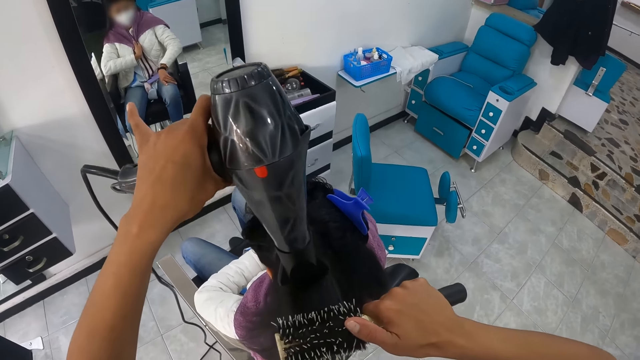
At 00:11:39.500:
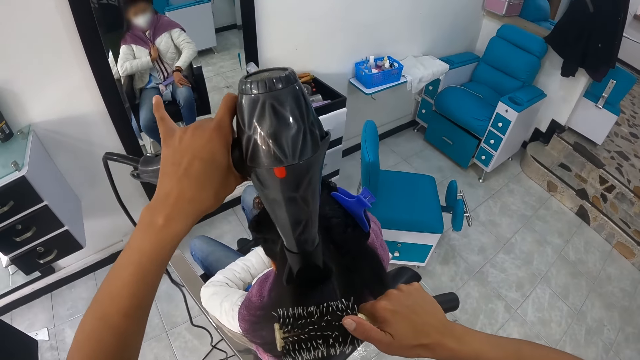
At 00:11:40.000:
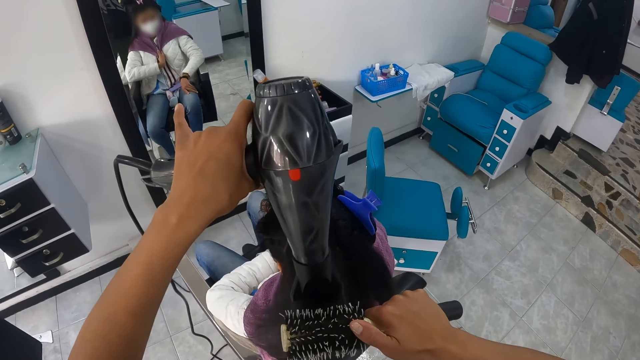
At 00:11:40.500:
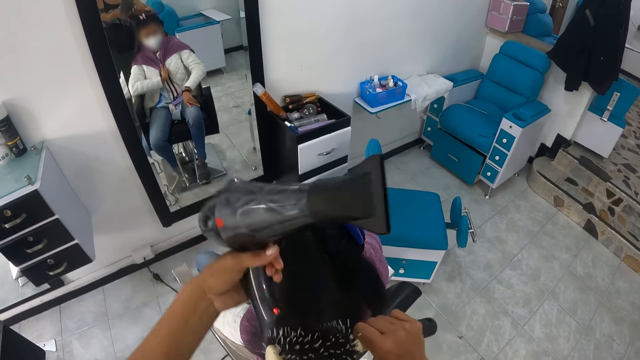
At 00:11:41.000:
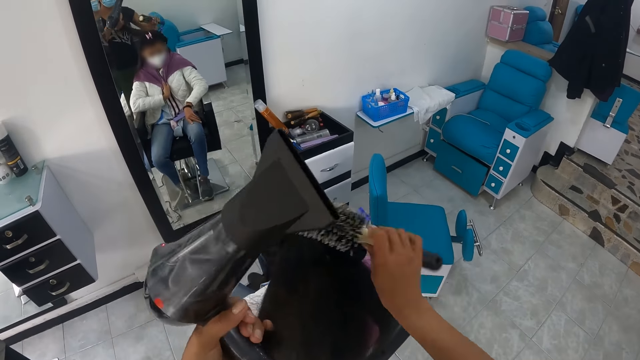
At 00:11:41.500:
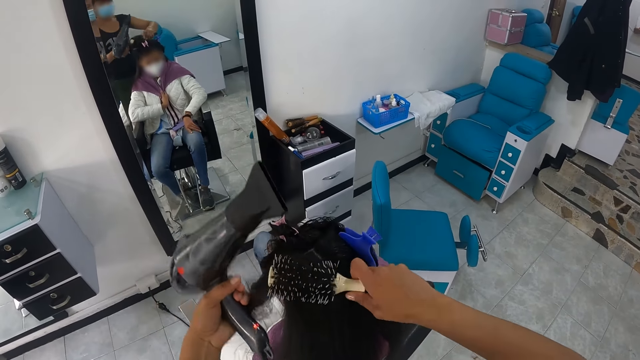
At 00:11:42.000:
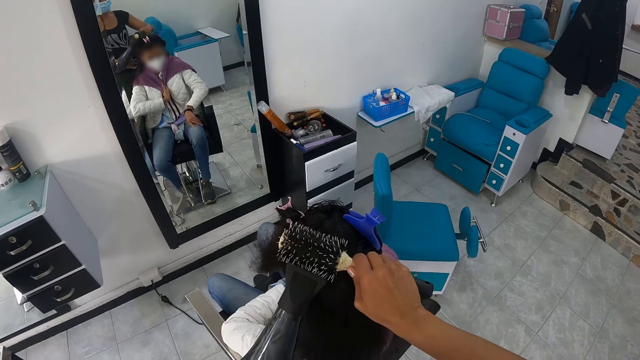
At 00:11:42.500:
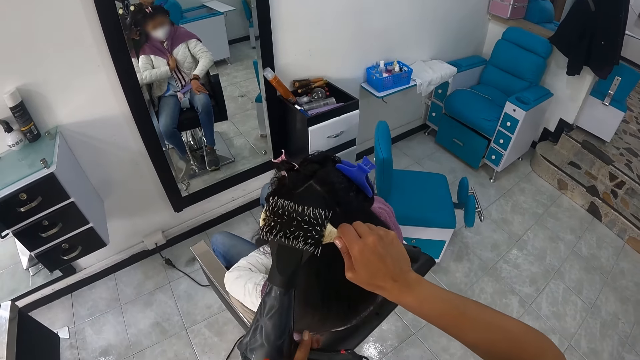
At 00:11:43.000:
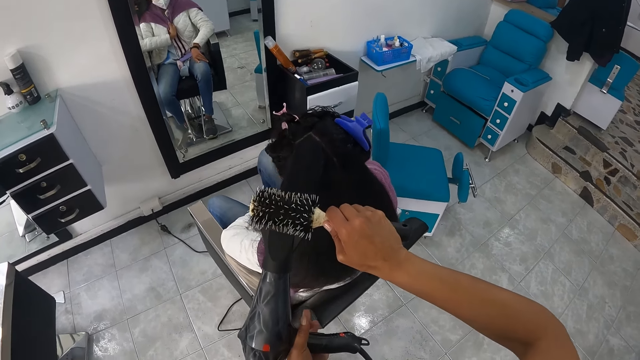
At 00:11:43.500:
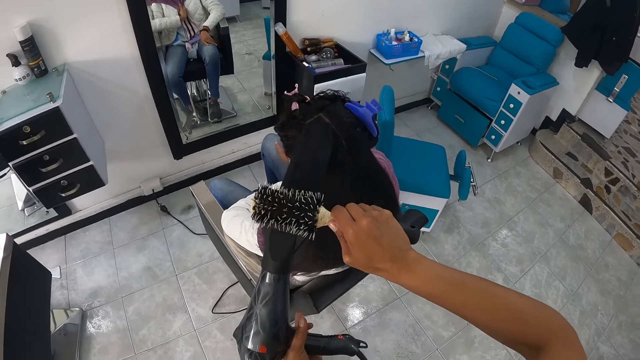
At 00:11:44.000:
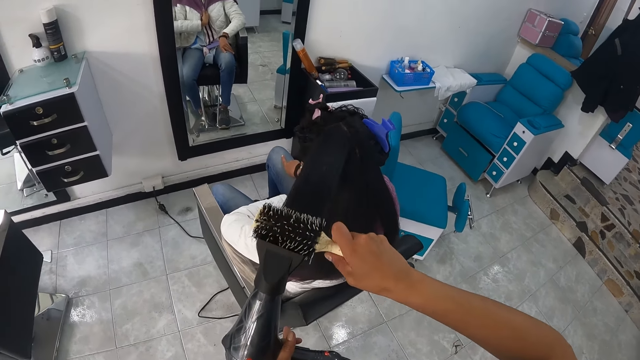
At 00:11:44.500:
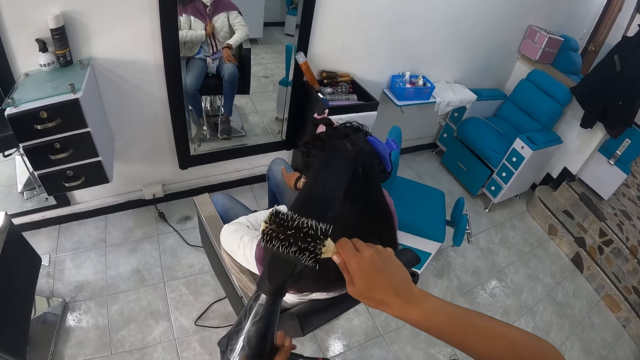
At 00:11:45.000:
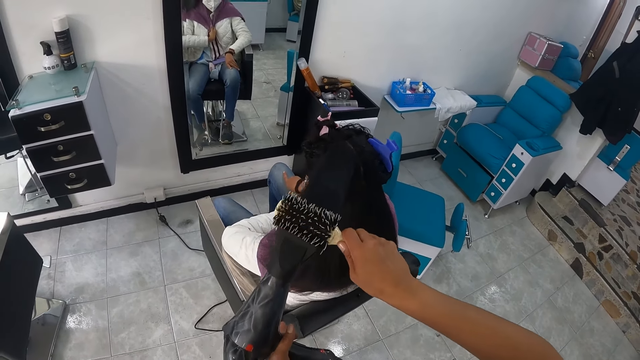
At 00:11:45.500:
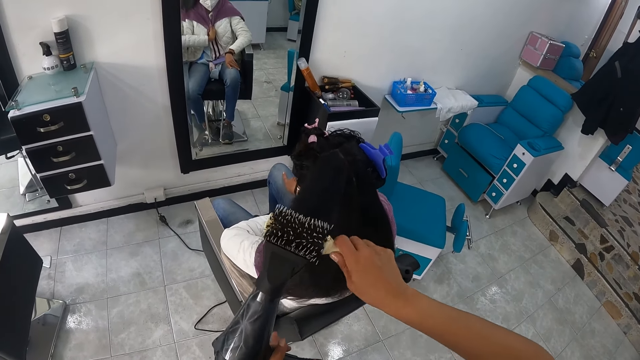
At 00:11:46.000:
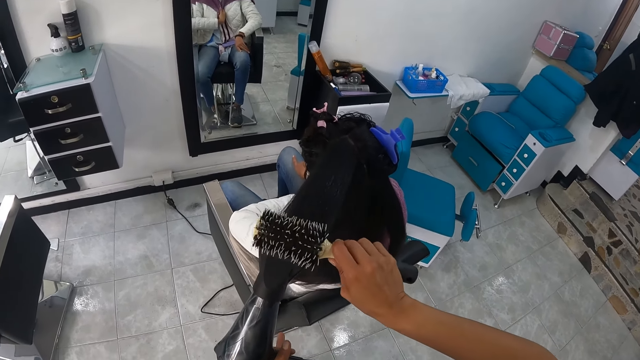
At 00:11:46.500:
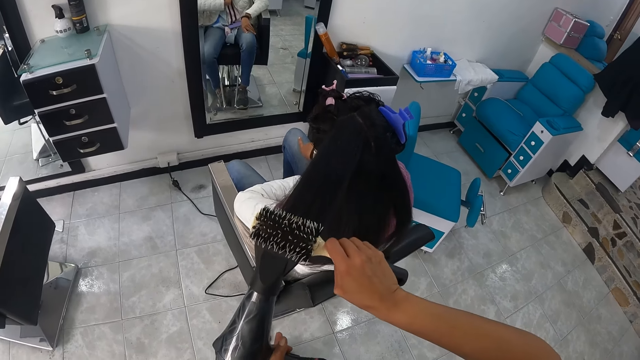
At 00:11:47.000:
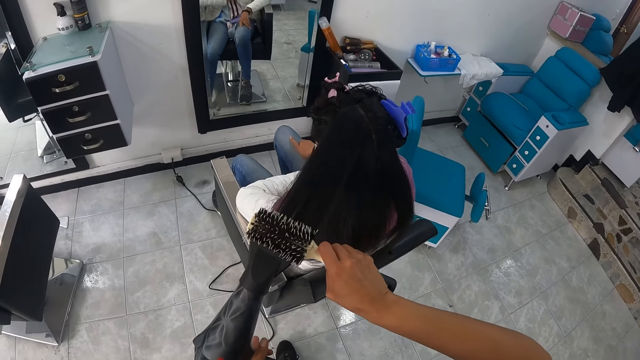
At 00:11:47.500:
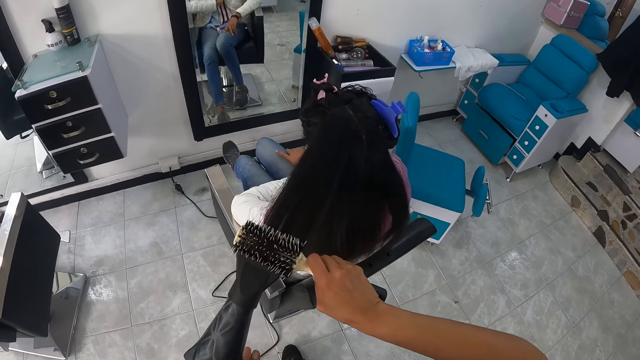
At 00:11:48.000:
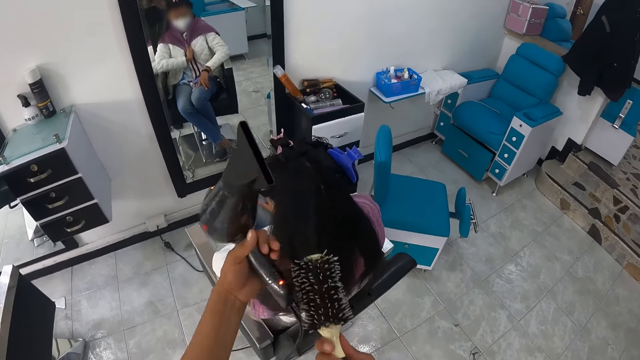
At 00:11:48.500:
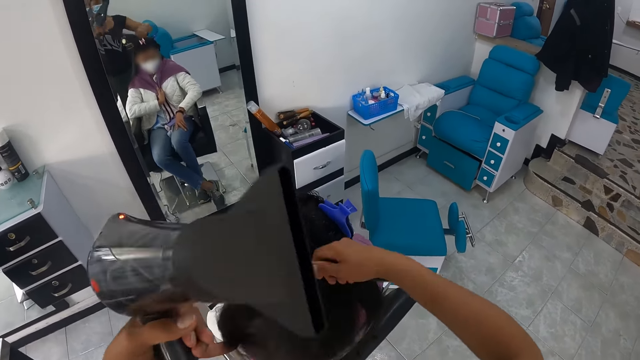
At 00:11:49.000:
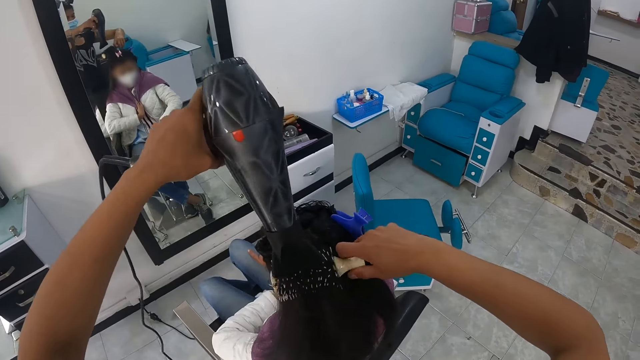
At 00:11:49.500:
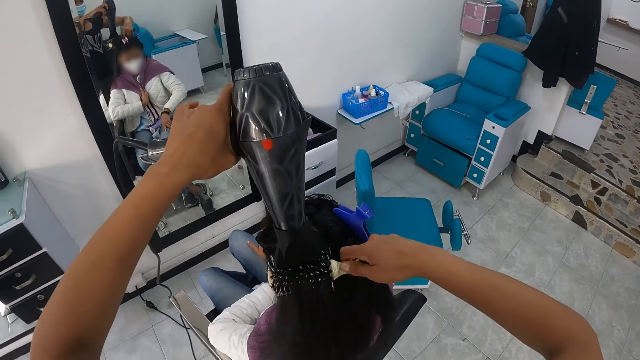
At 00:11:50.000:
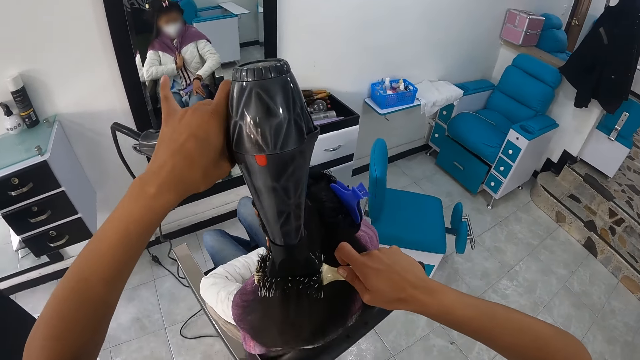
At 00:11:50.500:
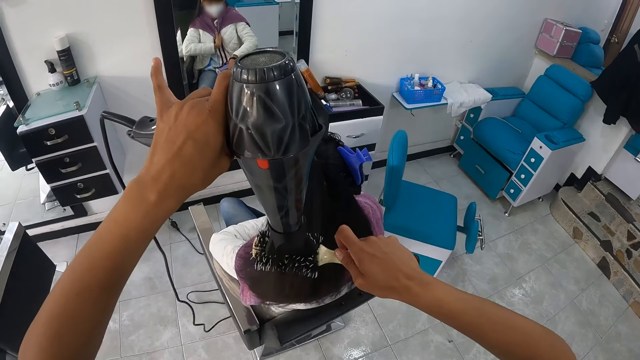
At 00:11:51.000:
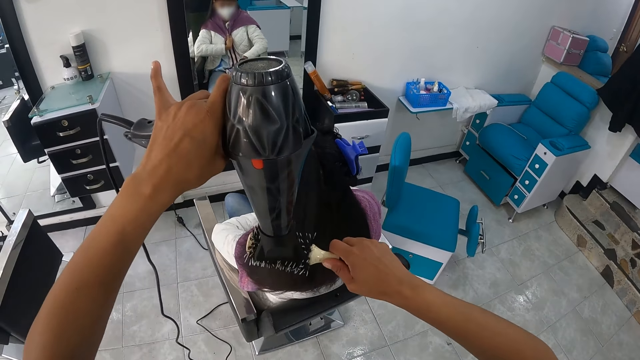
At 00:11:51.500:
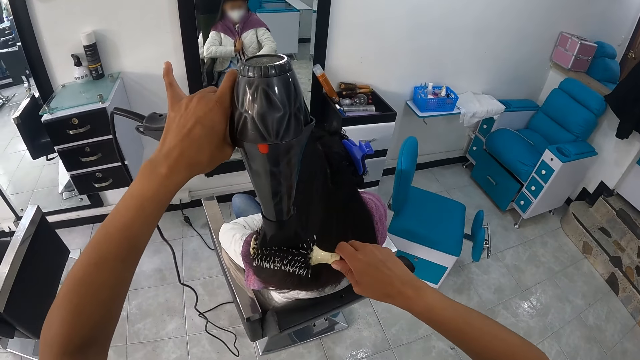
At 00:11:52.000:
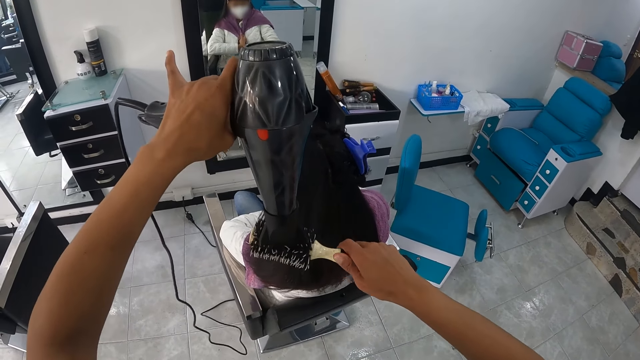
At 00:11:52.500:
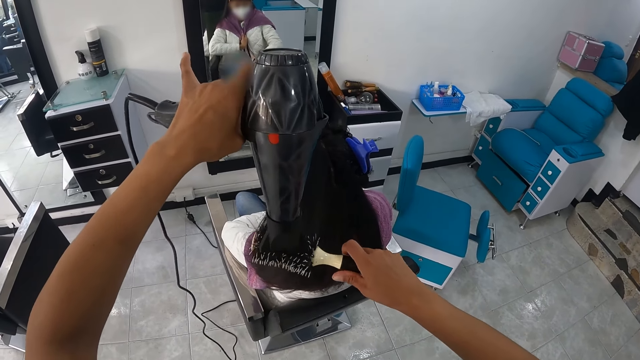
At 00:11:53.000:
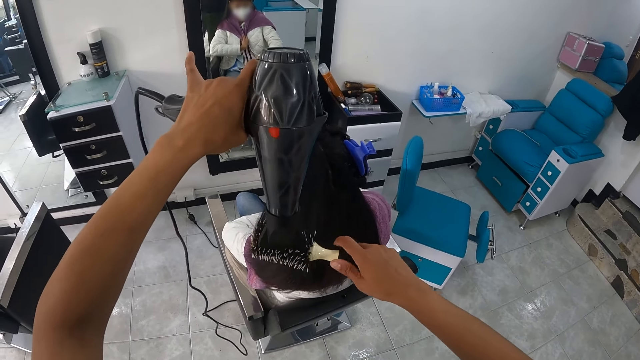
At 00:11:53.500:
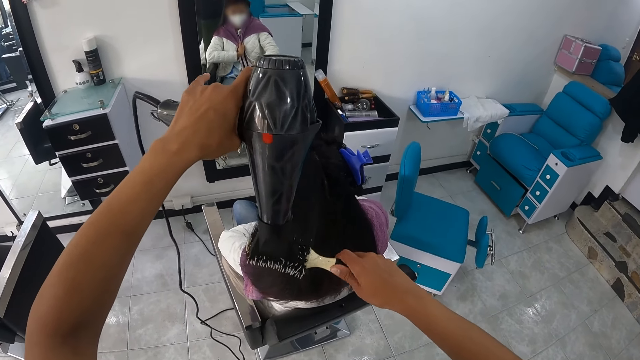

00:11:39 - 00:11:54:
The camera wearer touches the hair with the left hand. They straighten the hair of a lady with a rolling comb brush. They straighten the hair of the lady with a blow dry machine. The lady moves her left leg. The camera wearer touches the hair with the left hand. They straighten the hair of the lady with the rolling comb brush. They straighten the hair of the lady with the blow dry machine.

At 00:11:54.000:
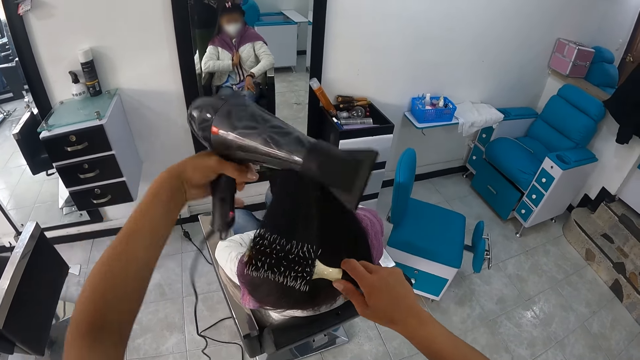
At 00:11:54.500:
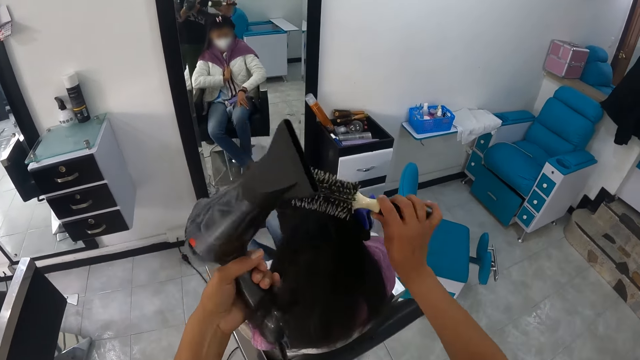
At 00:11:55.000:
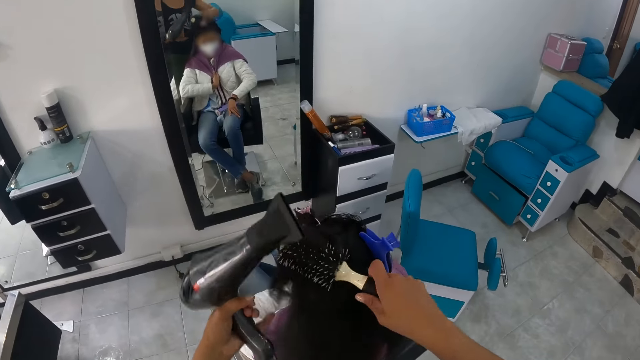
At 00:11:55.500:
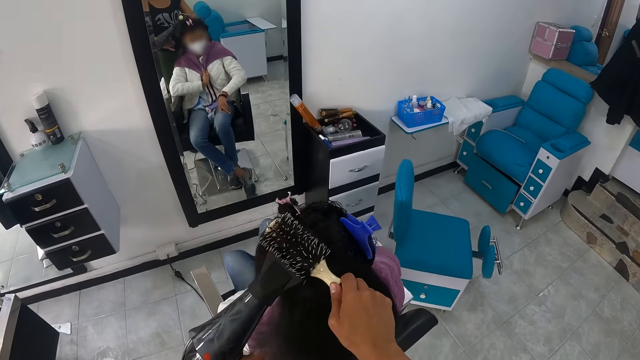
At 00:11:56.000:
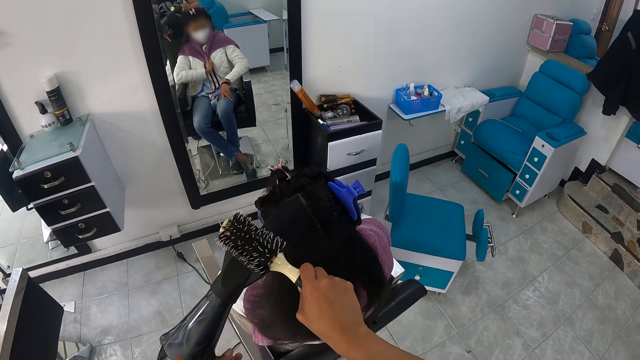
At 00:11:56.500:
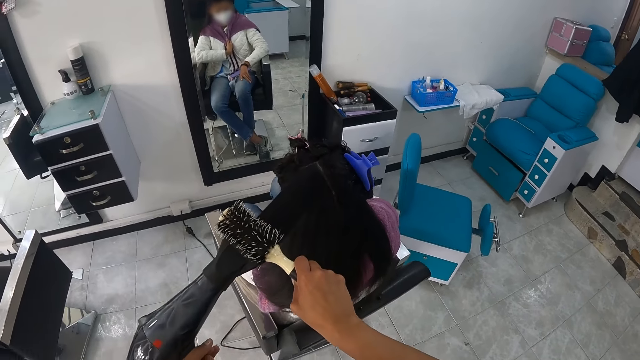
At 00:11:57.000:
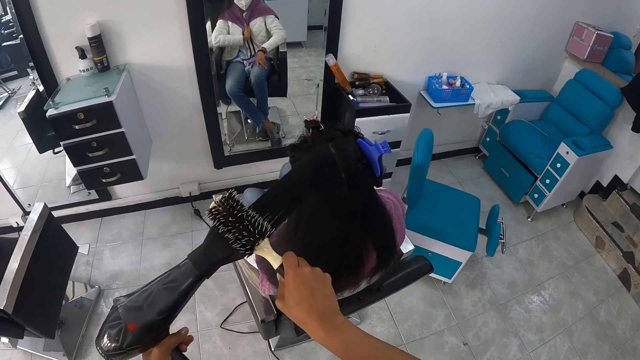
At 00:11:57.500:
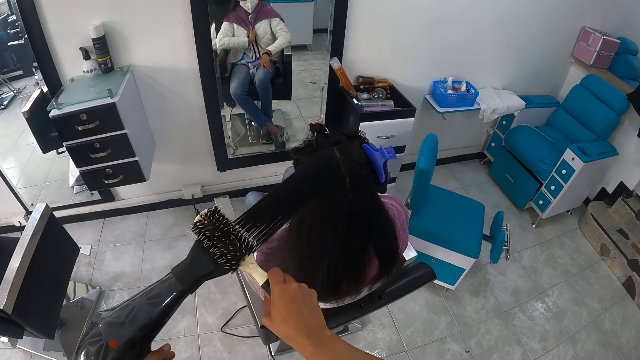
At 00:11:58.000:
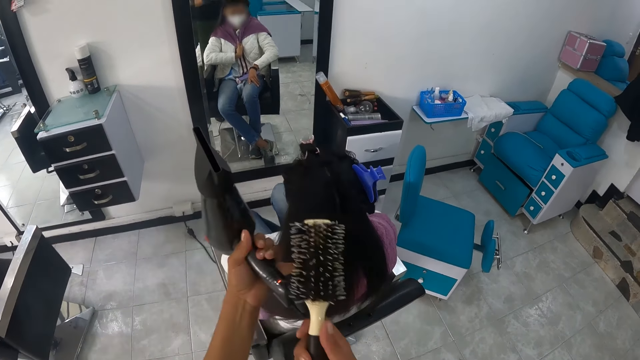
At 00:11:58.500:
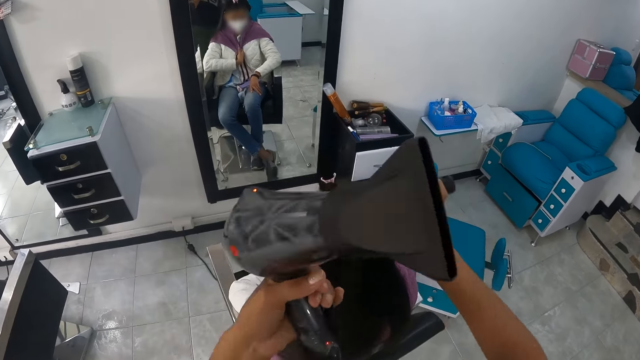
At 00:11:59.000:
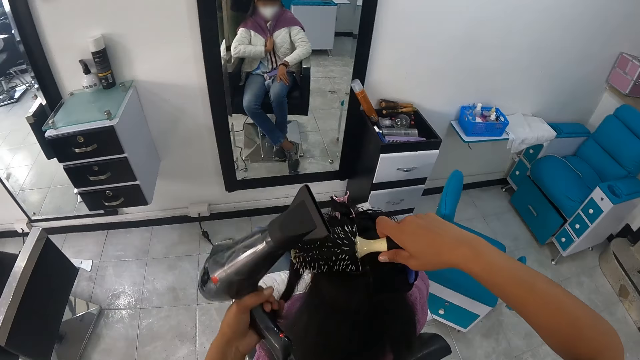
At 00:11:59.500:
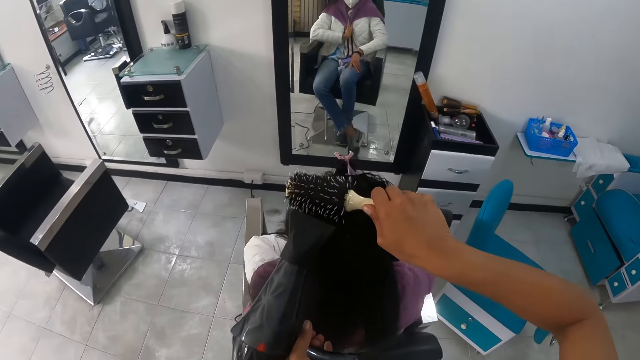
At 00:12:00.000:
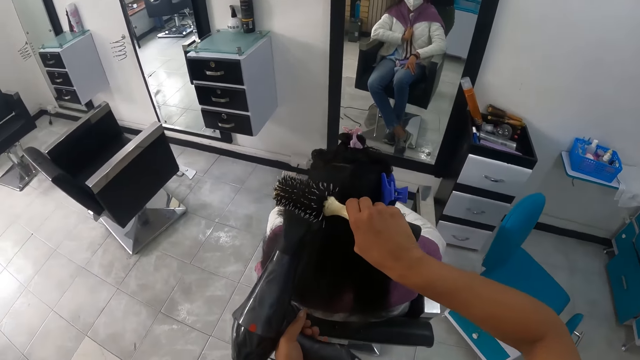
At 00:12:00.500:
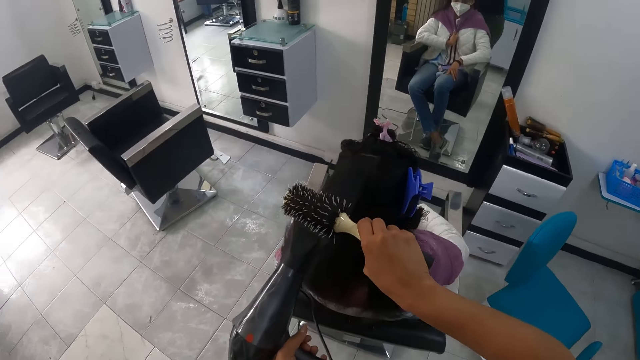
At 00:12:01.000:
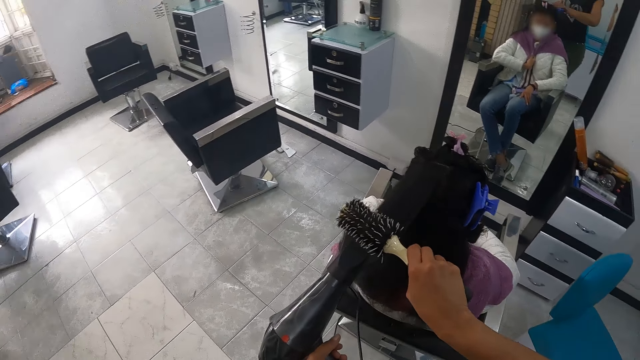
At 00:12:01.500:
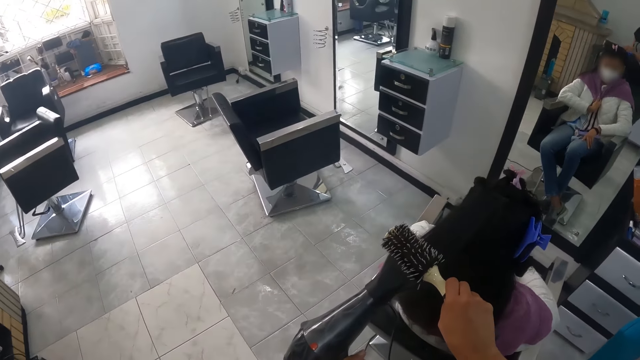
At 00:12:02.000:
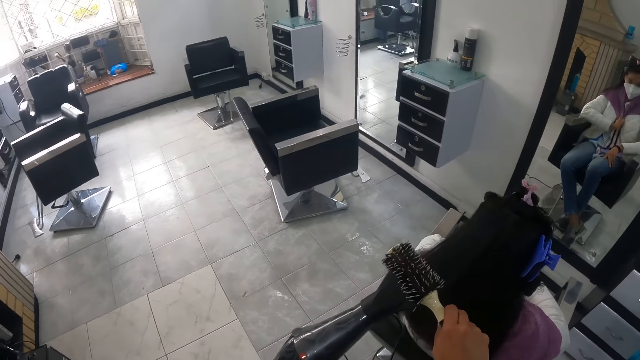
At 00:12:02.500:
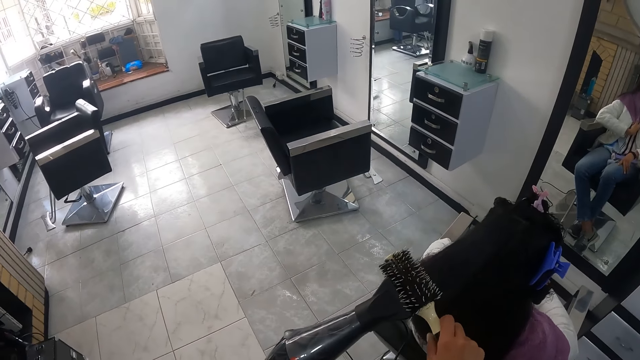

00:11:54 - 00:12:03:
The camera wearer touches the hair with the left hand. They straighten the hair of a lady with a rolling comb brush. They straighten the hair of the lady with a blow dry machine. They touch the hair with the left hand. They straighten the hair of the lady with the blow dry machine.
